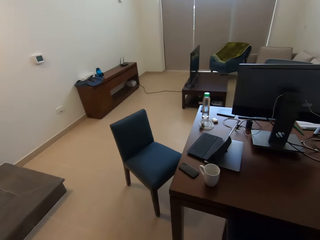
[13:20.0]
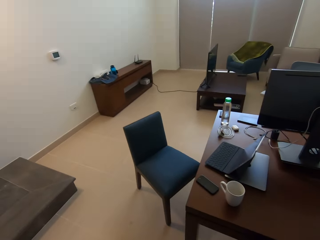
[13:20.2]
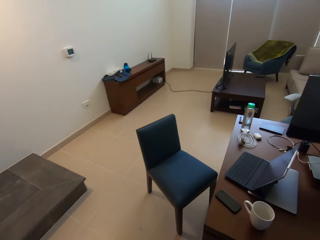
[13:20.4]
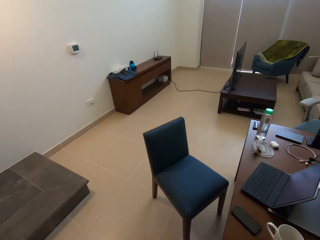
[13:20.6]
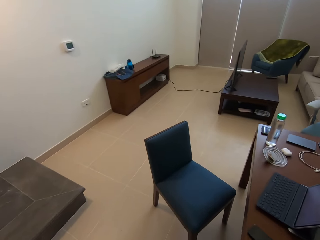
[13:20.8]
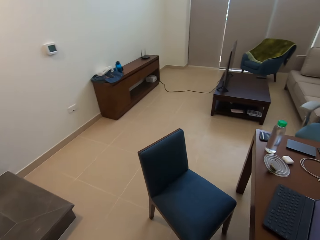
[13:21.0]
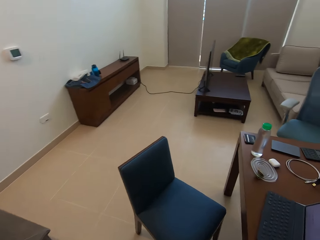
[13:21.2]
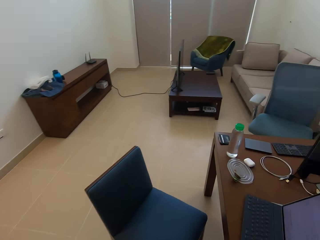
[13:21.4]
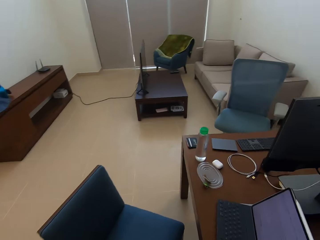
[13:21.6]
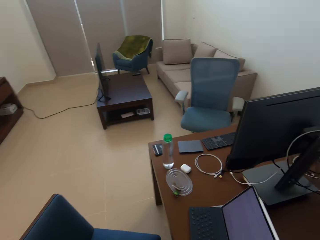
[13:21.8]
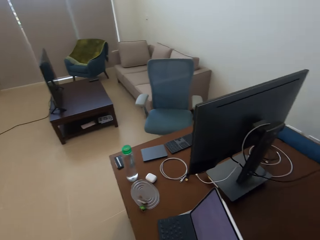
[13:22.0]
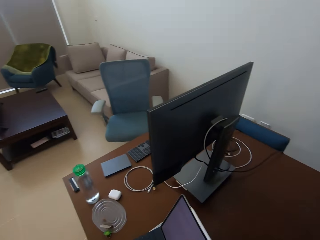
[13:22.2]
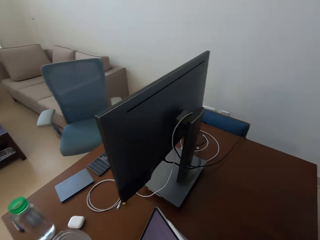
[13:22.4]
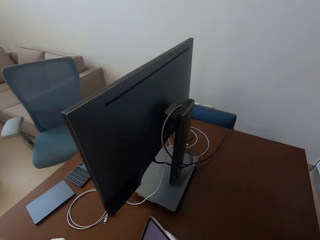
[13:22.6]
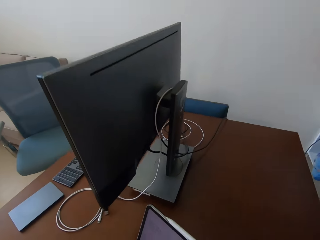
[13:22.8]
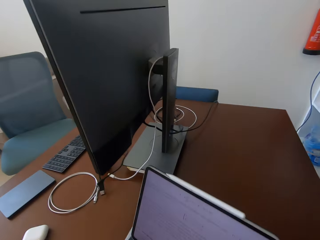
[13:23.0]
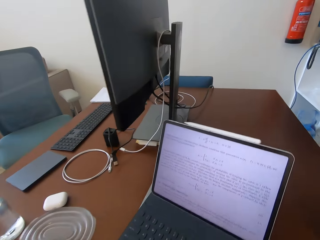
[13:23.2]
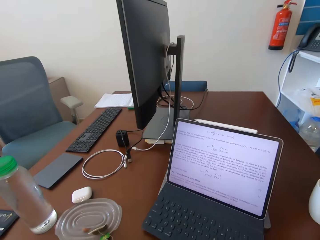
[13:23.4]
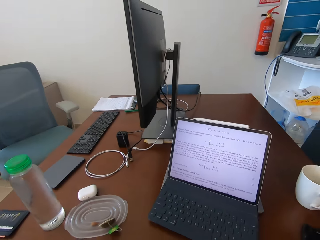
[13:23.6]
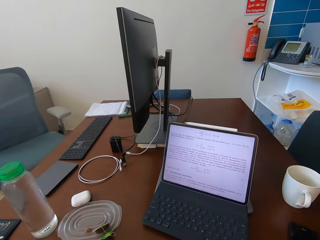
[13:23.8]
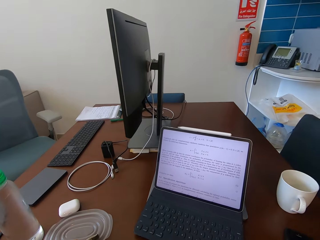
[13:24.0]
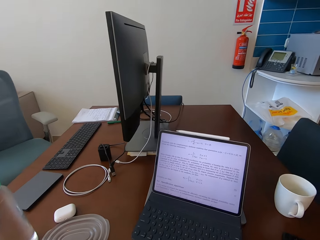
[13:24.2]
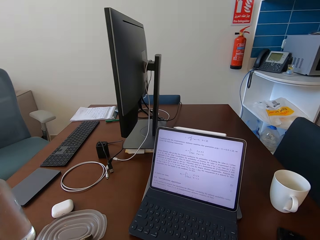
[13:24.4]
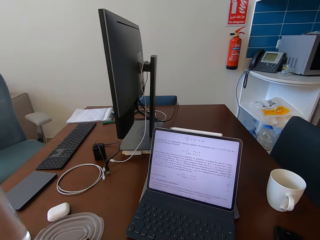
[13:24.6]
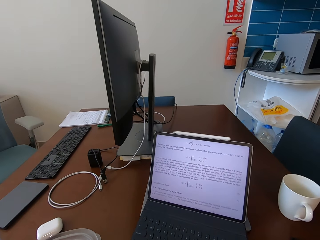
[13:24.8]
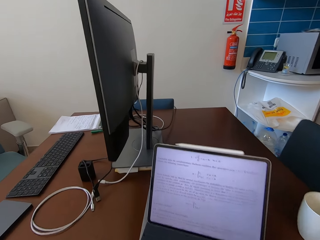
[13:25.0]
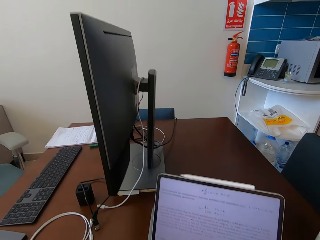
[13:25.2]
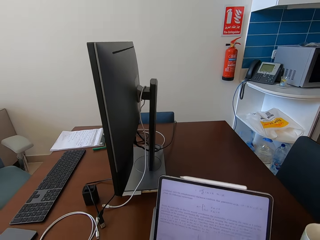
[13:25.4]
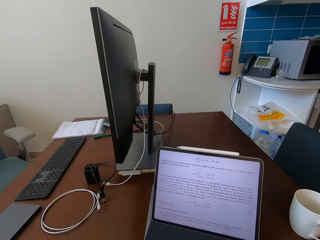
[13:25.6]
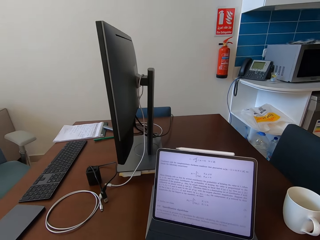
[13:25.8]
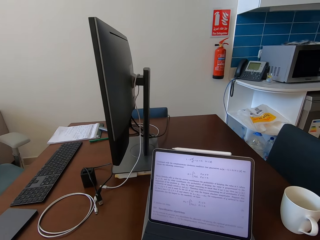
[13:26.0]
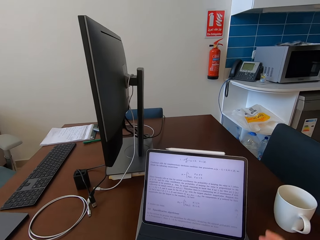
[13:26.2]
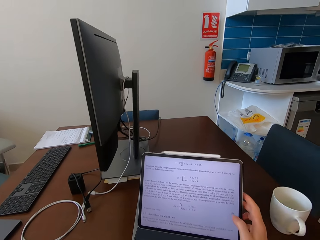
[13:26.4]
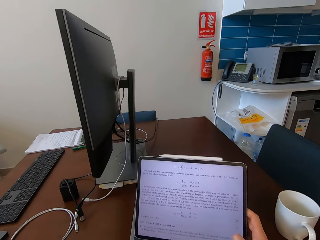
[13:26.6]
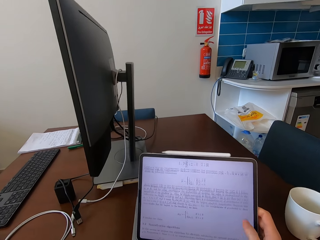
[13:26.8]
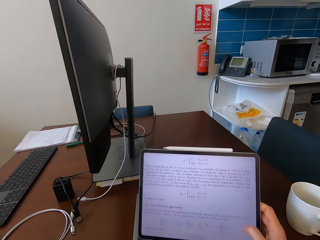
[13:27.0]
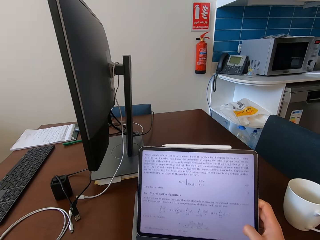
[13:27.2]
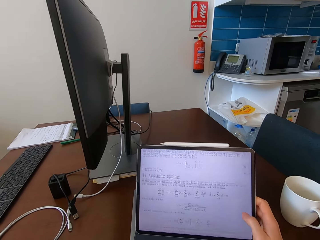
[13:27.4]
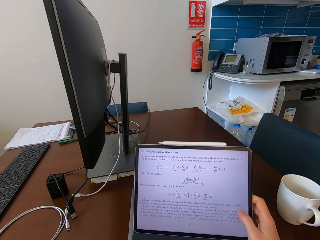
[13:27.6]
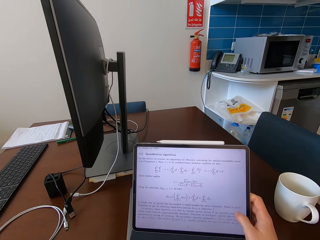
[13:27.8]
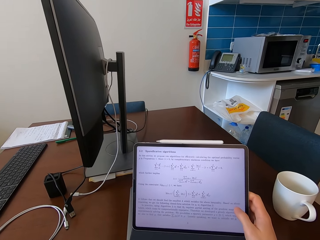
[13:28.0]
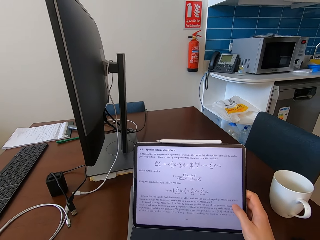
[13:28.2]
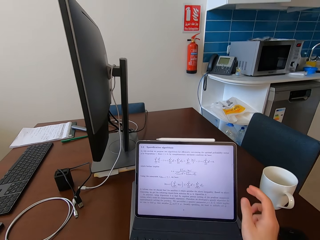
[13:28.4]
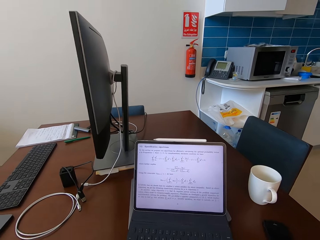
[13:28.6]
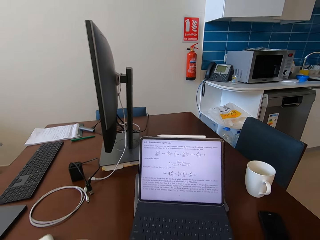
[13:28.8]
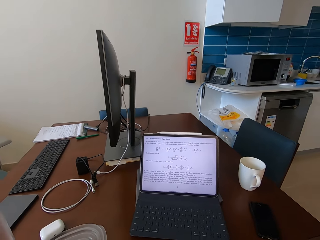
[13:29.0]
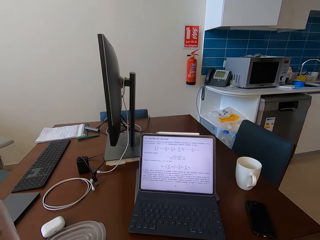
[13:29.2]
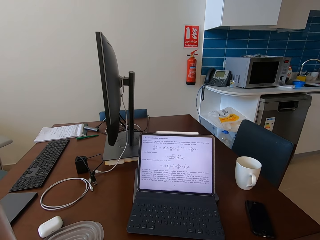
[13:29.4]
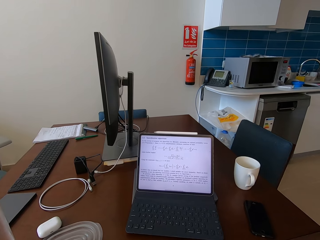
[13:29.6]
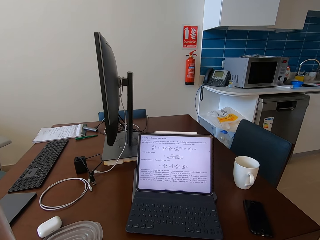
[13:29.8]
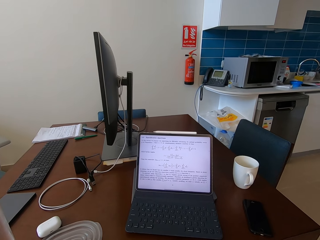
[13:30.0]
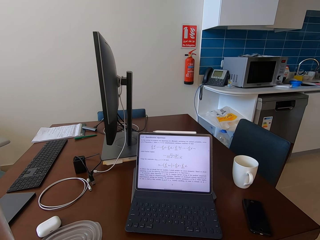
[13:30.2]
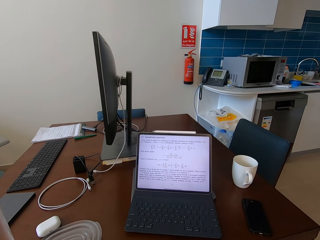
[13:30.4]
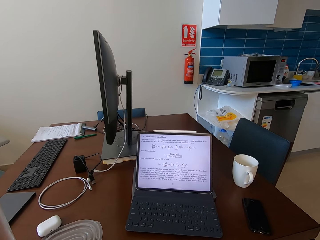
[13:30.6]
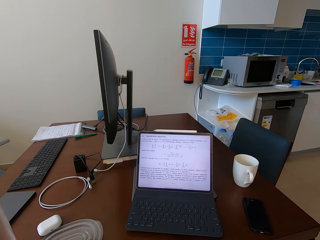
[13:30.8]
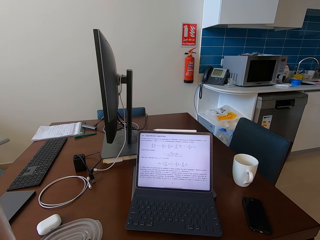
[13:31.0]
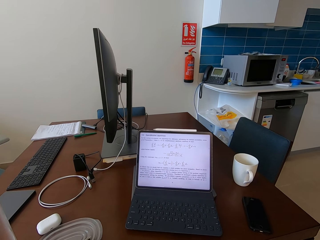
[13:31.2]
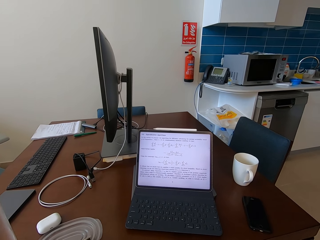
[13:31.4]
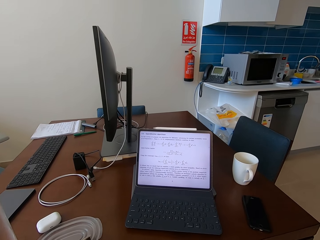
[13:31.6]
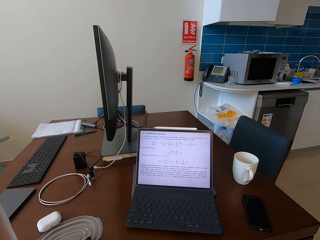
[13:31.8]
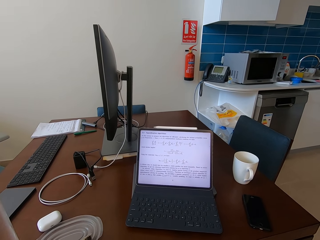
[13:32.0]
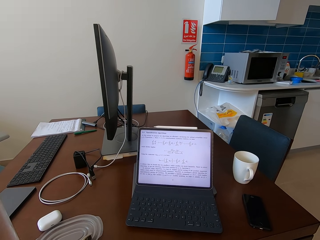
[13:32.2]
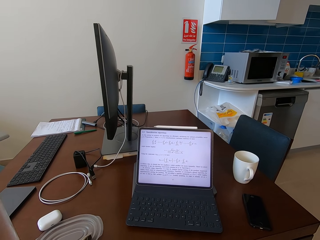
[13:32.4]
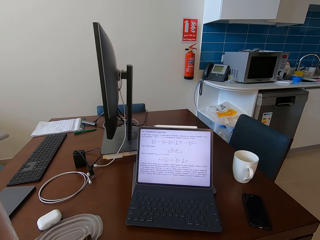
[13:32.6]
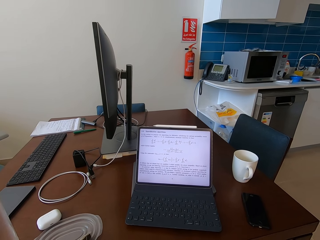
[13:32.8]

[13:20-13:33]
The camera wearer walks to his working area. He sits on the seat. He touches the tablet on the table with his right hand. He scrolls the laptop with his thumb. He moves his hand away from the laptop.

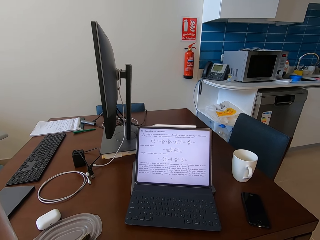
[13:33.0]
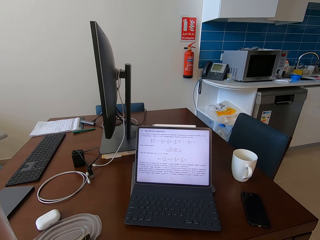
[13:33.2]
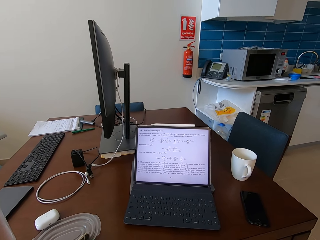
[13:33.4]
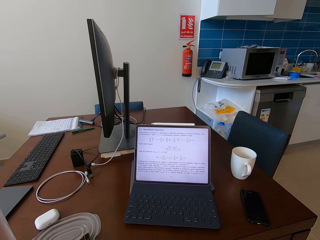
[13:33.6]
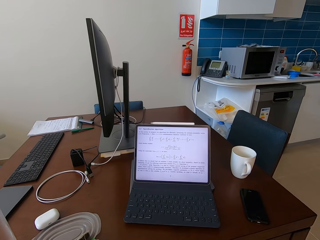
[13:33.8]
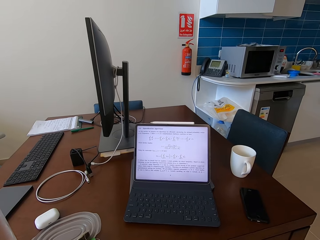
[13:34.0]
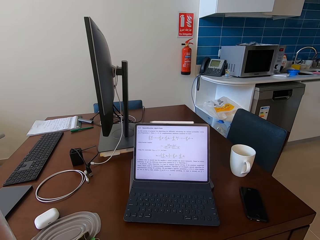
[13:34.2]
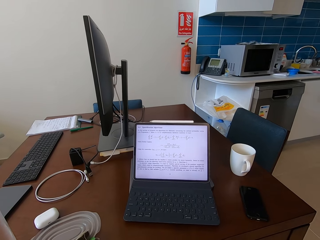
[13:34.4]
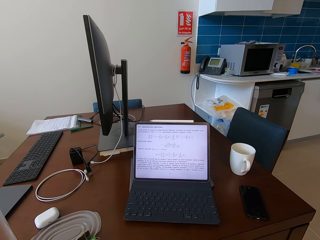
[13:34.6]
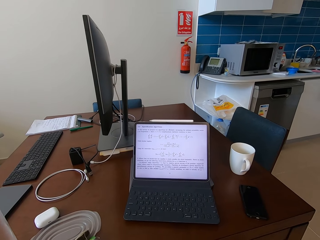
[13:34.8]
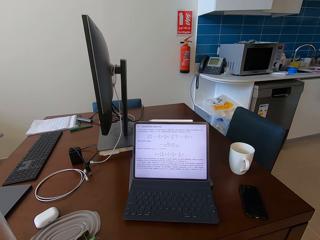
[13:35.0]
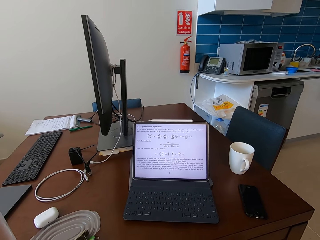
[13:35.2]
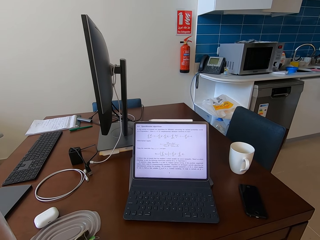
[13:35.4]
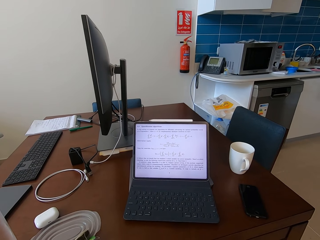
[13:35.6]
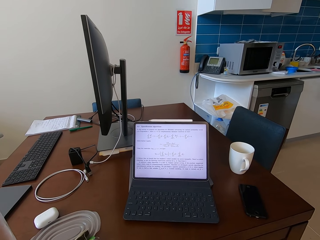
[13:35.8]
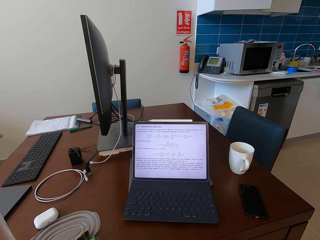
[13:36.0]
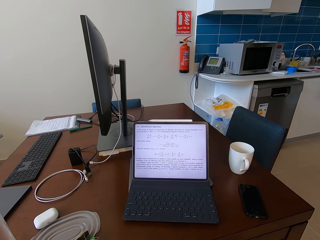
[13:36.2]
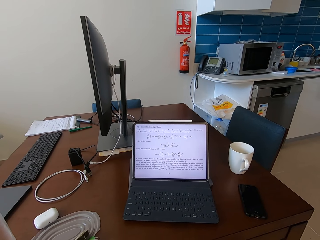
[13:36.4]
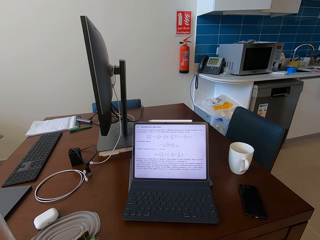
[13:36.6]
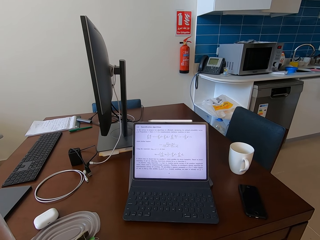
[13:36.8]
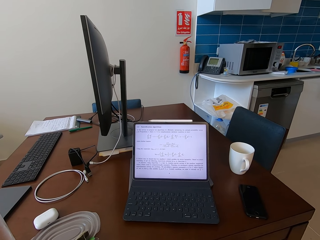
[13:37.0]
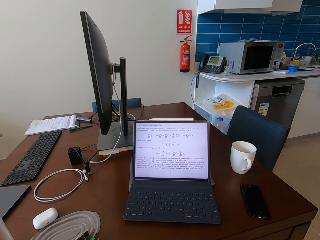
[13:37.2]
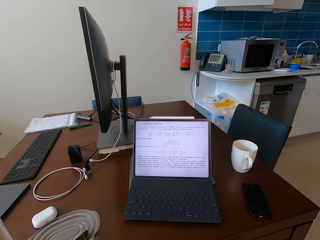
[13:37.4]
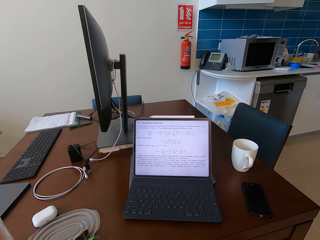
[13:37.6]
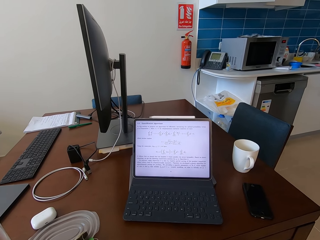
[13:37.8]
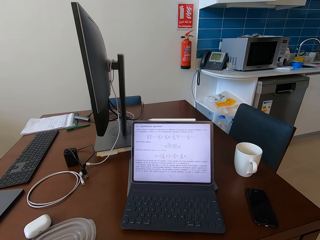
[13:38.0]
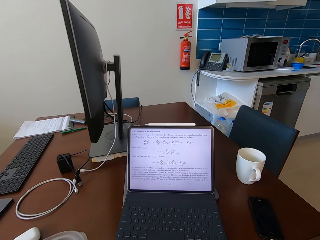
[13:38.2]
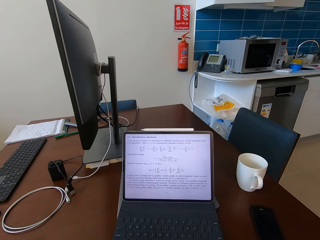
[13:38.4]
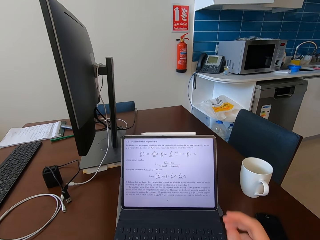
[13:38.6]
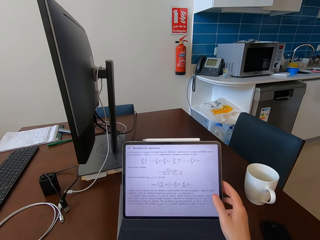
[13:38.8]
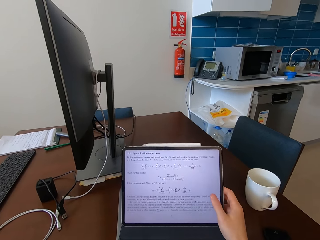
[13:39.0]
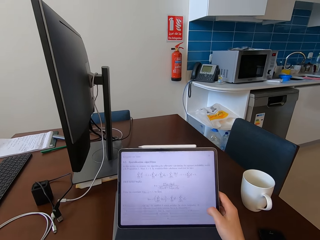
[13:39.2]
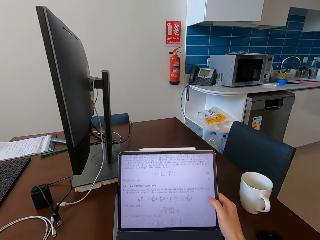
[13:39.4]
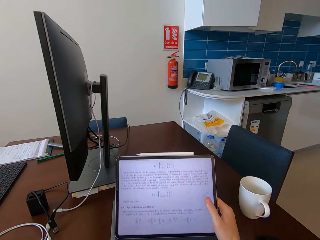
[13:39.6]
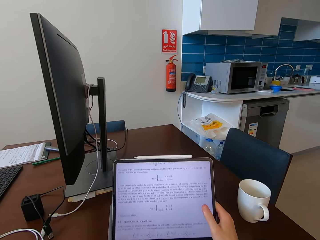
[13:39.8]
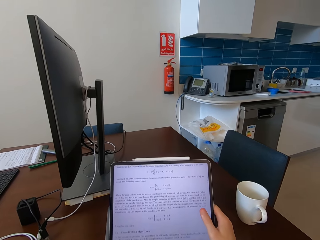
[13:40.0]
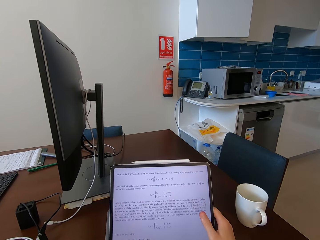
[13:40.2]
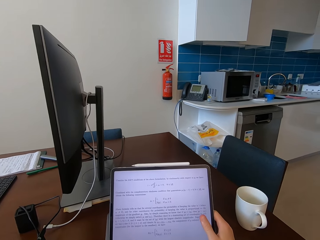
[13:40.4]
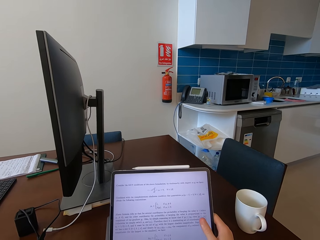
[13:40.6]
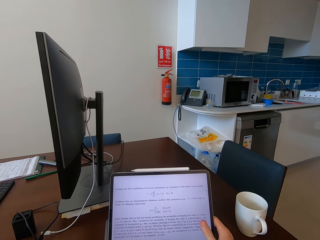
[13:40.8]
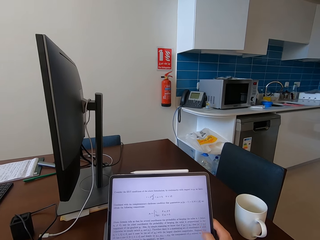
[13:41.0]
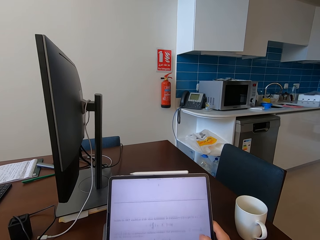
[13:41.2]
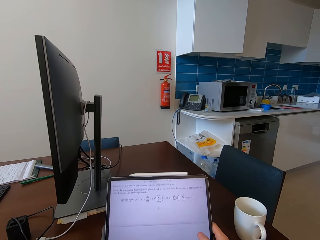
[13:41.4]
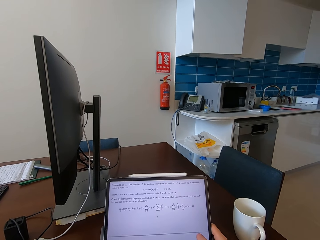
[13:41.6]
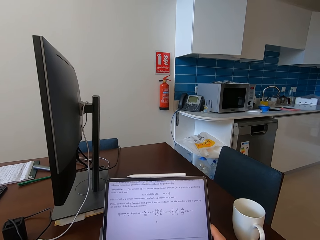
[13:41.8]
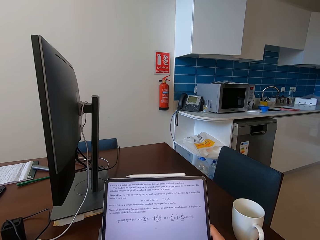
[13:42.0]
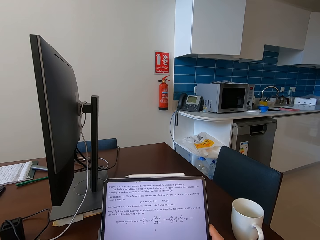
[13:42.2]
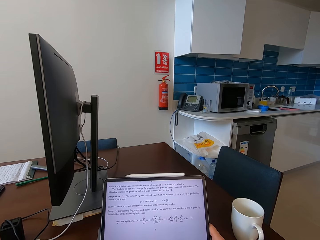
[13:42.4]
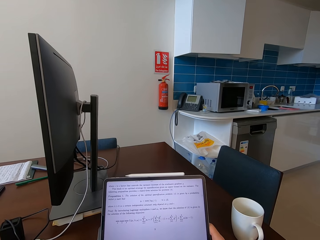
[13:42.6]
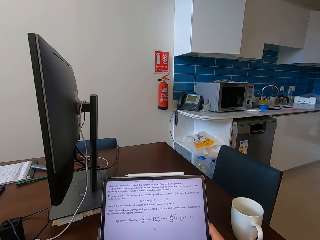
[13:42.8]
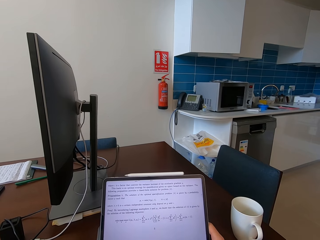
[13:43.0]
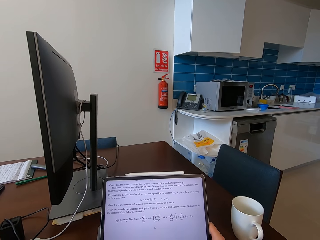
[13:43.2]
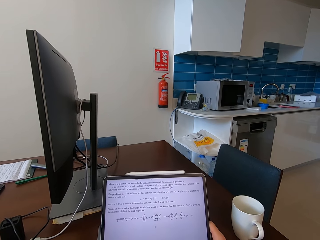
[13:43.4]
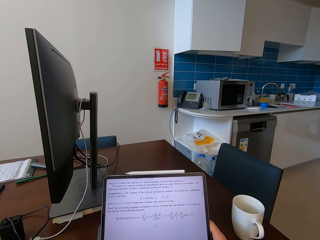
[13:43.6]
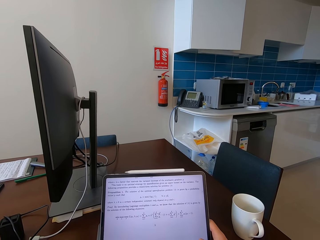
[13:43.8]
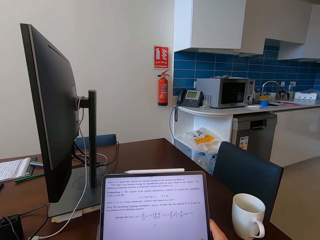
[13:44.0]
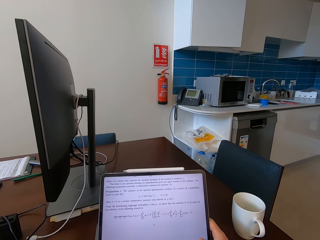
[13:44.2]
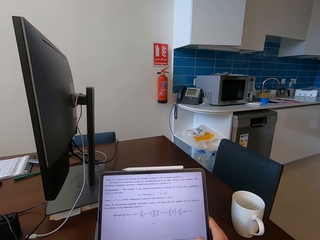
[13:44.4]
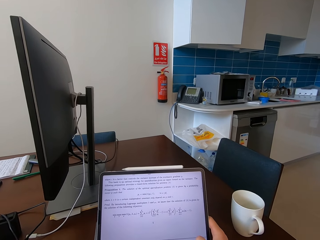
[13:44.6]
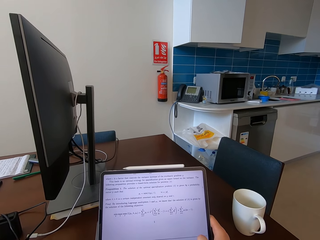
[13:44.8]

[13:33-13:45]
The camera wearer stares at the laptop. He touches the tablet on the table with his right hand. He scrolls the laptop with his thumb.
